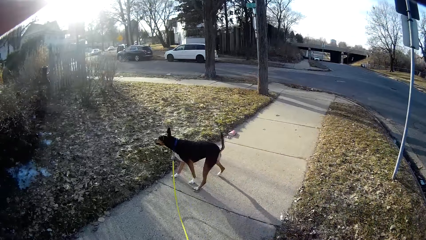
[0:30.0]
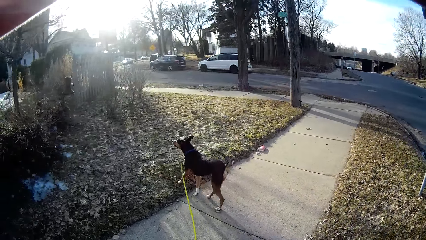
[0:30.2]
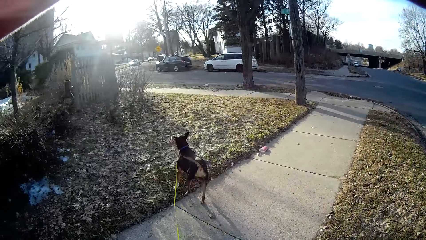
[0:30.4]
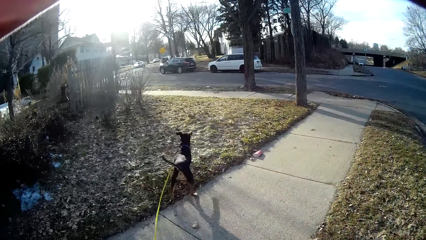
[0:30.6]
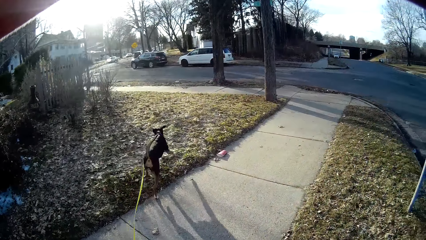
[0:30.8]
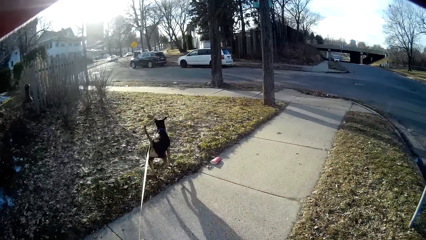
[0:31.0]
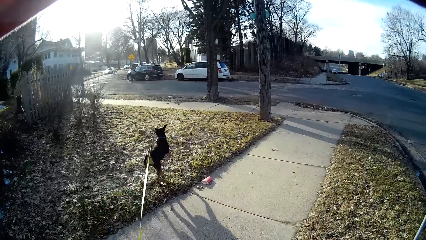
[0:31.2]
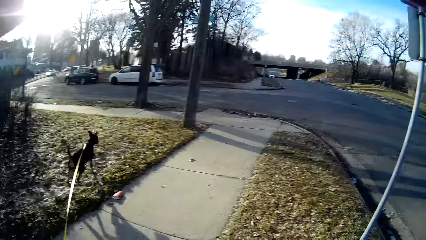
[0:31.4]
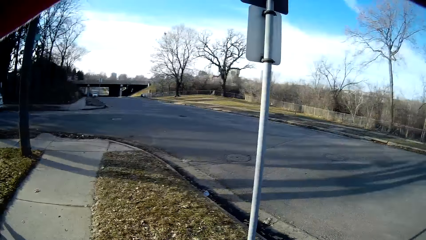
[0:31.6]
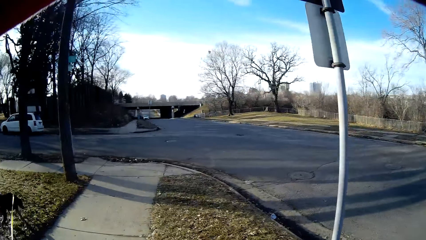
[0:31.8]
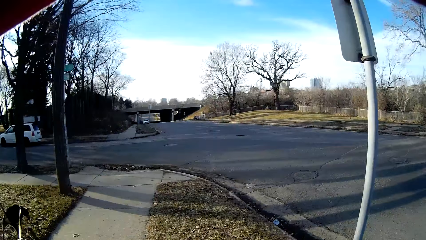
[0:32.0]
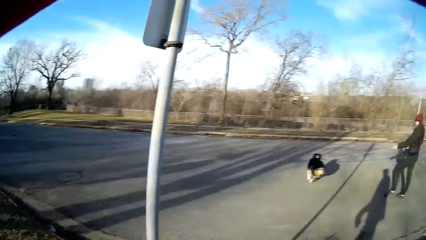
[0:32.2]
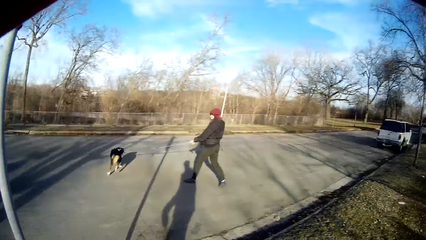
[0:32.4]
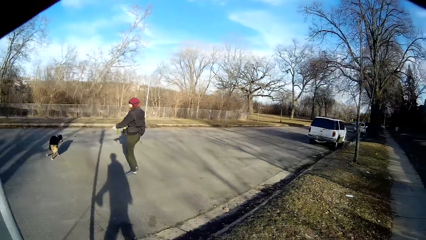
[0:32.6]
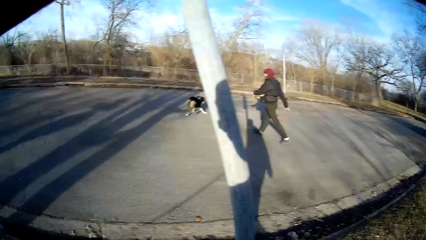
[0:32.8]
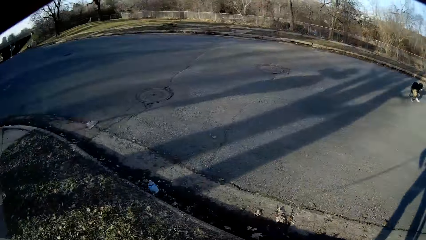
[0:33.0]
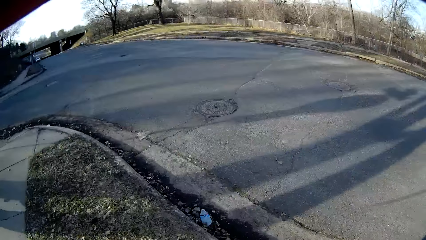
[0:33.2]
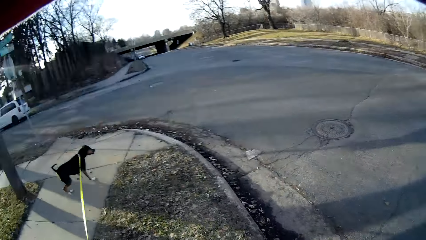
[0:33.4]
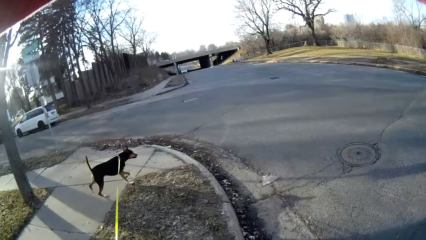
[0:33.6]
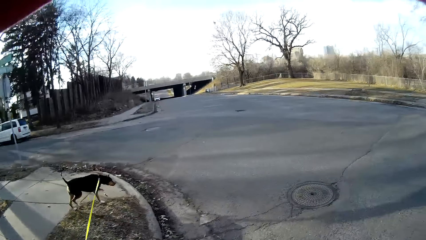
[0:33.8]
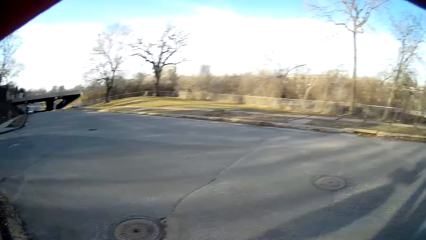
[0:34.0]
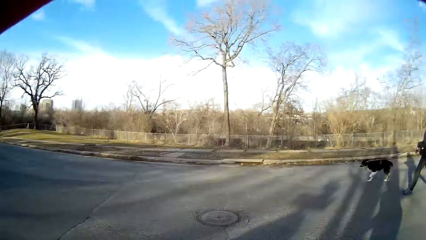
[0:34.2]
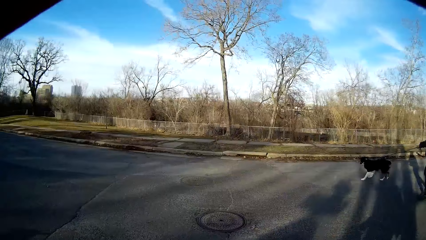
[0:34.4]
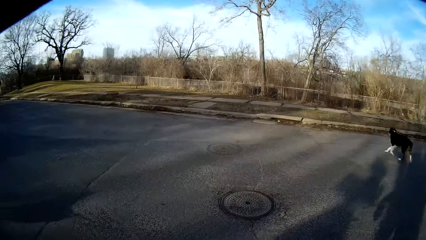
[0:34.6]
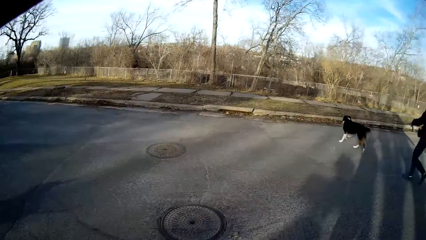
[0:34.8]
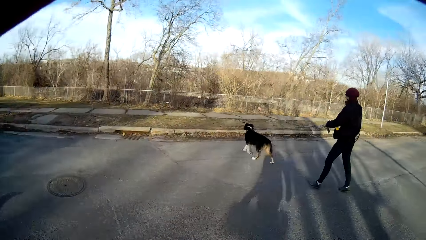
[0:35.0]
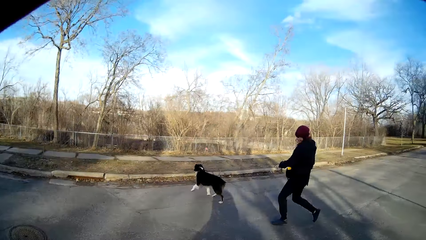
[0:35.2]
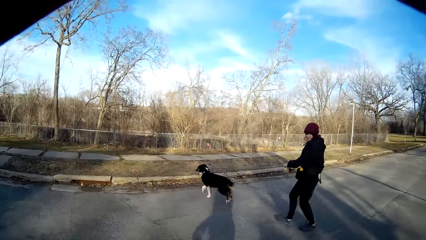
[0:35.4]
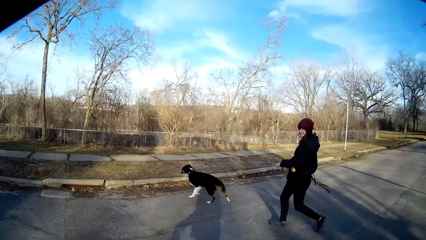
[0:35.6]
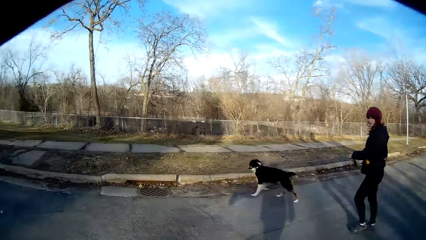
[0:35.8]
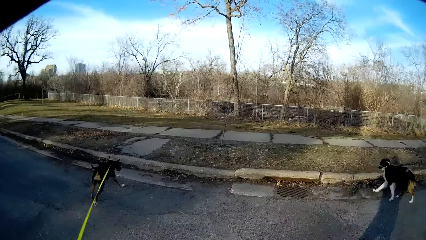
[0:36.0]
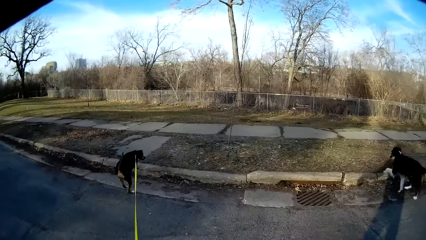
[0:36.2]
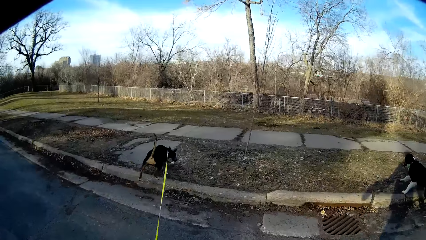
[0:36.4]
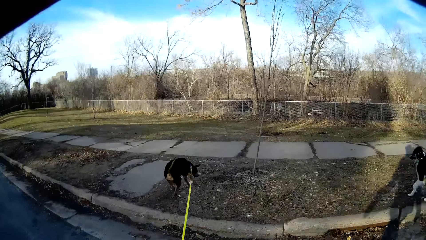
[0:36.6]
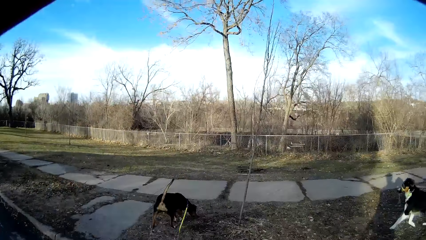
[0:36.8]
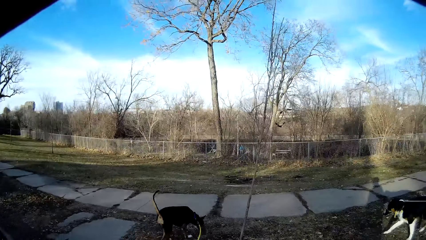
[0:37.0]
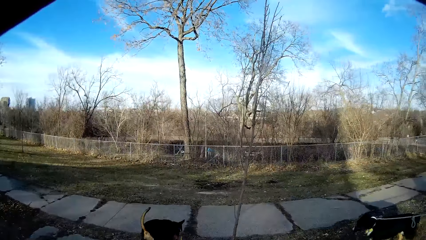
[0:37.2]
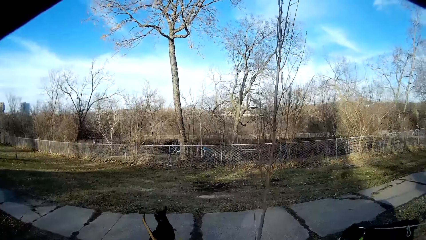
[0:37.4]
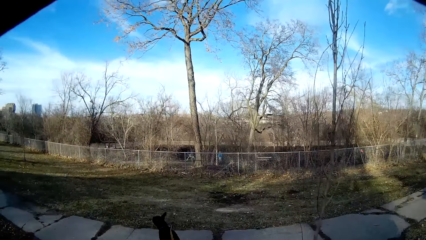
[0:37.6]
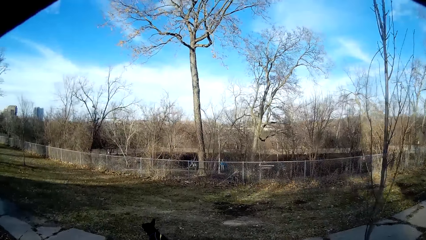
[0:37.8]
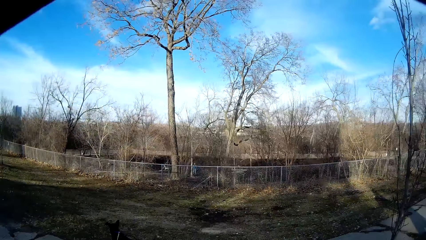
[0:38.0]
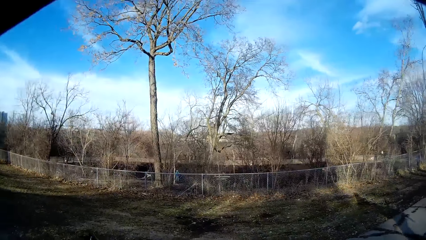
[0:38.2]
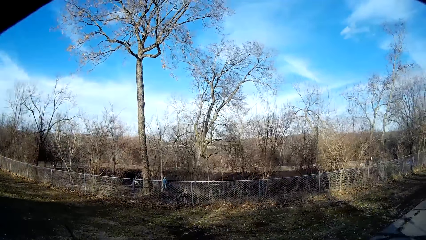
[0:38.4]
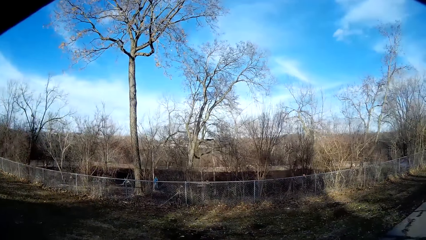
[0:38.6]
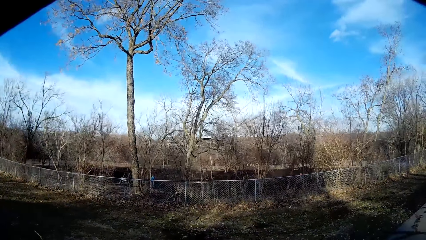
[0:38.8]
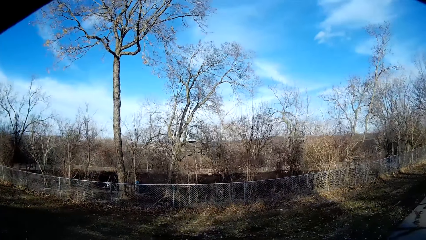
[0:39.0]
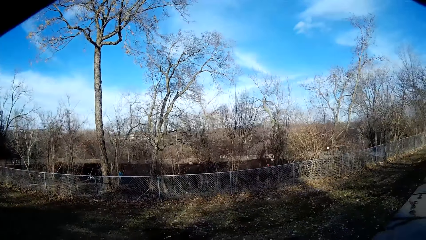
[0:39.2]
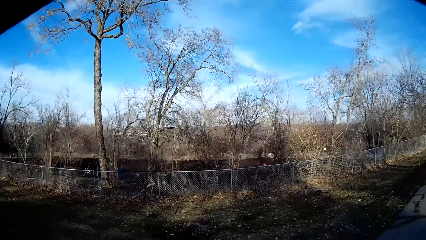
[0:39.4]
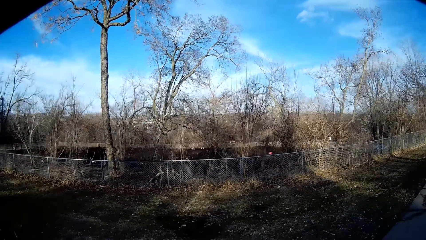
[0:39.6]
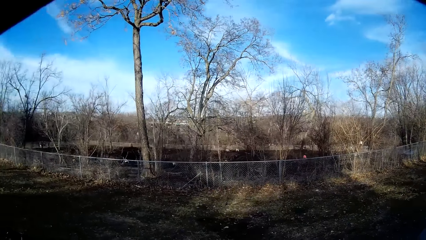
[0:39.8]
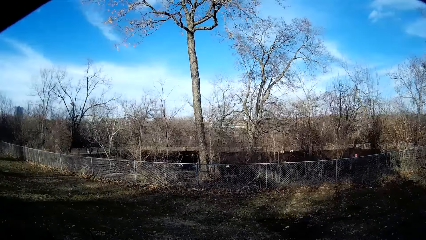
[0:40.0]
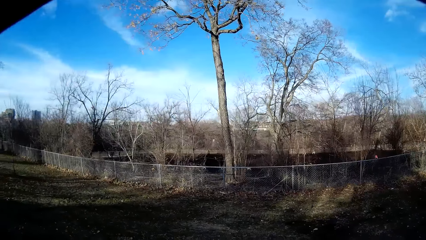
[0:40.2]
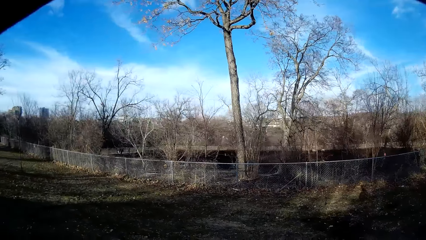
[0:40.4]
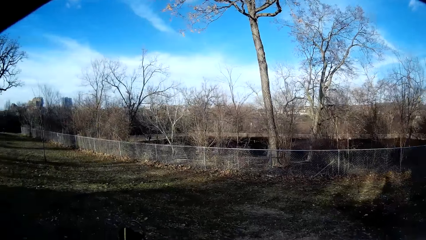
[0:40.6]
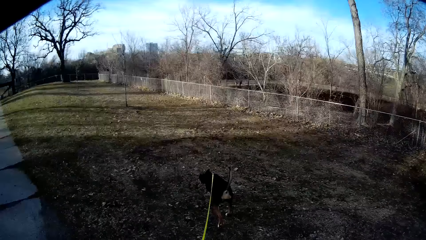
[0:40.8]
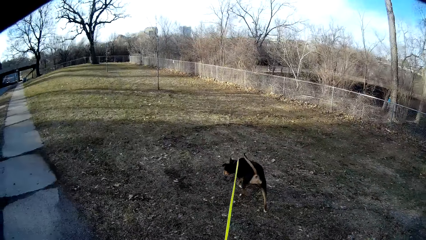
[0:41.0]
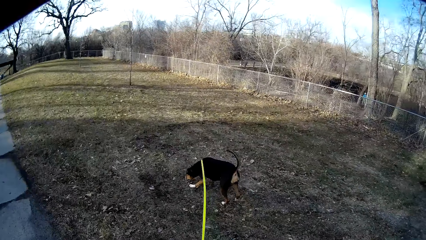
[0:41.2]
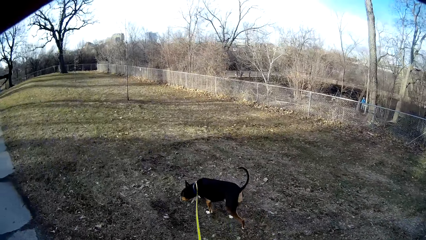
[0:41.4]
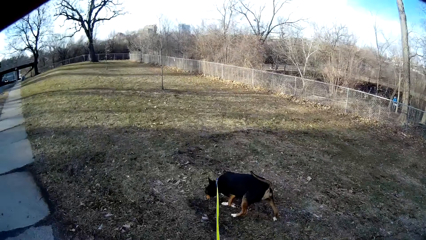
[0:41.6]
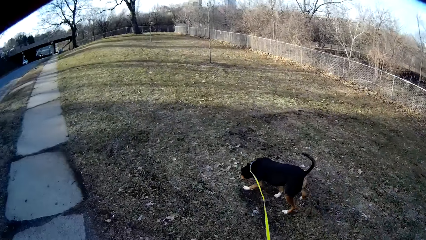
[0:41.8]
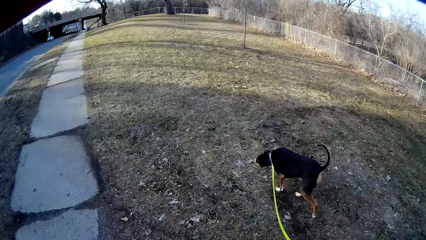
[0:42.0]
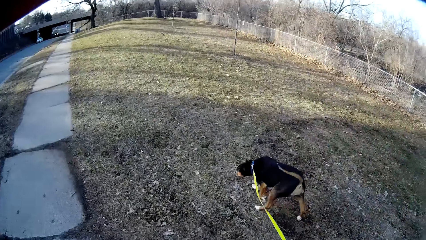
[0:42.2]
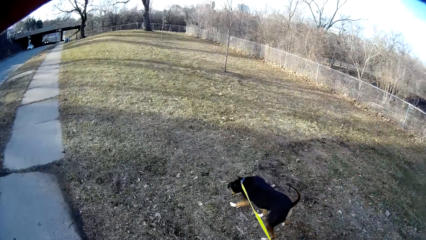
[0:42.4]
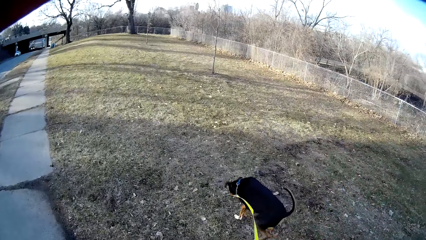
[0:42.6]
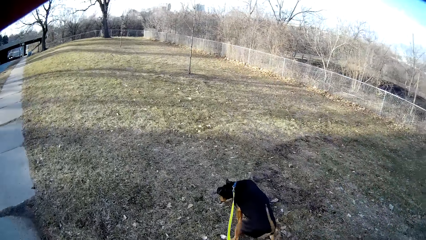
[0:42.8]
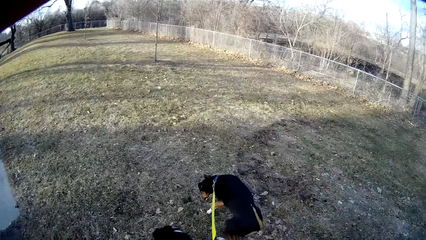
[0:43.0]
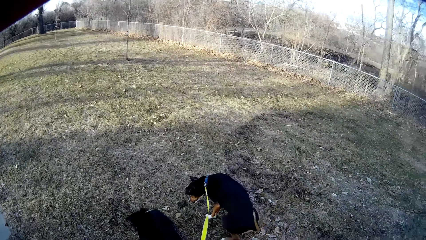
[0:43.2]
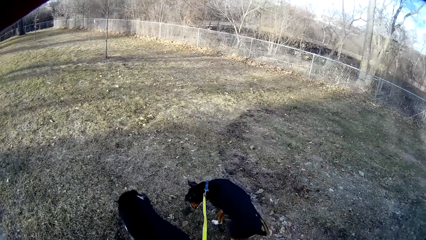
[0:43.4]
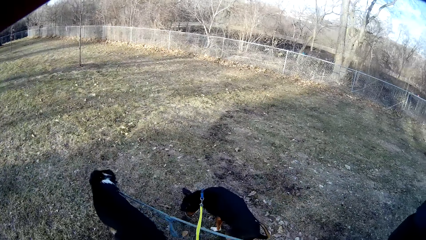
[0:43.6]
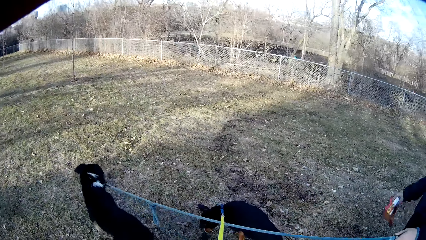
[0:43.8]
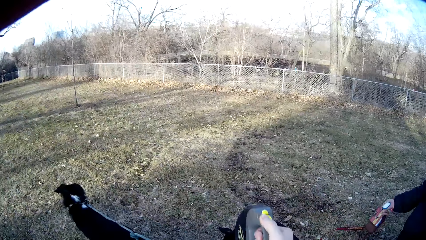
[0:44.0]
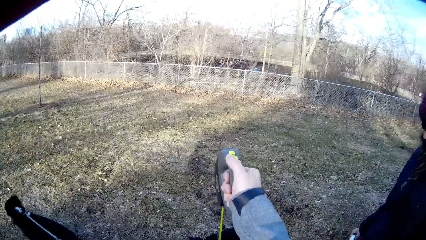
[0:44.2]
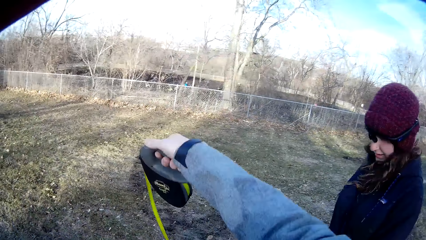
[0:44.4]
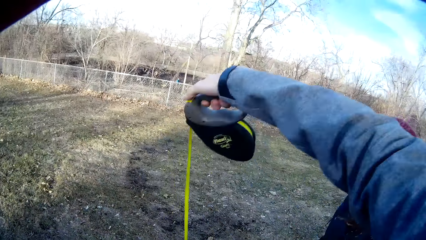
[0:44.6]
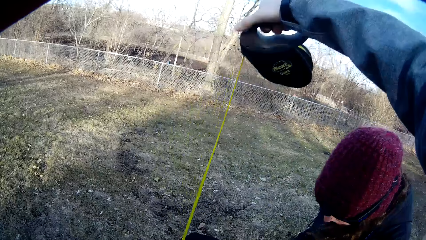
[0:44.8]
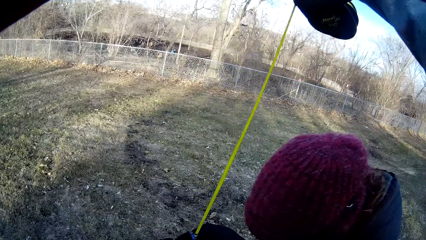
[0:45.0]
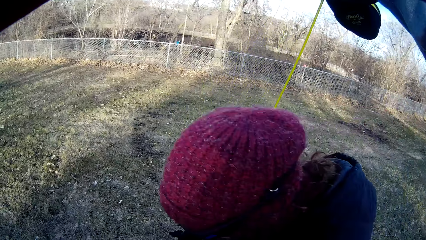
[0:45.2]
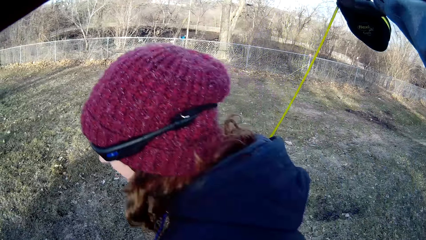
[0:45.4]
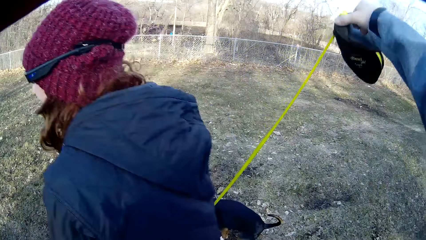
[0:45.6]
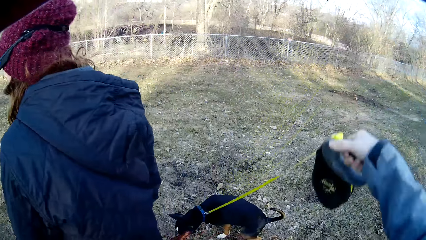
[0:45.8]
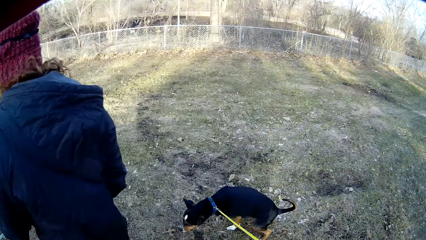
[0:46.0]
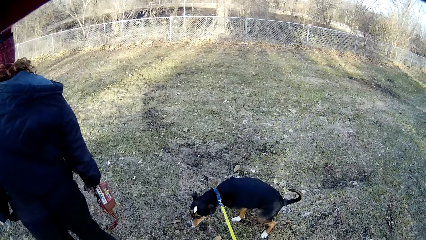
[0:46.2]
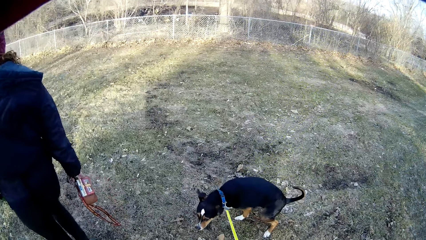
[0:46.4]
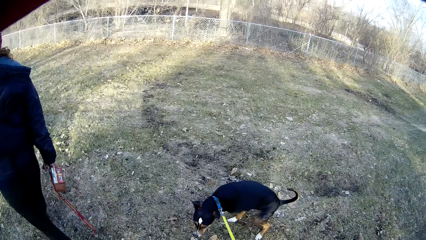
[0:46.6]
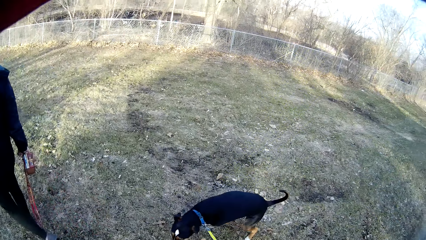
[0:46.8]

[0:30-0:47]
A woman walks with a dog while holding its rope. The camera wearer walks around the compound with another dog. The second dog stops. The camera wearer takes the second dog's rope above the woman's head. The woman walks around with the first dog.
